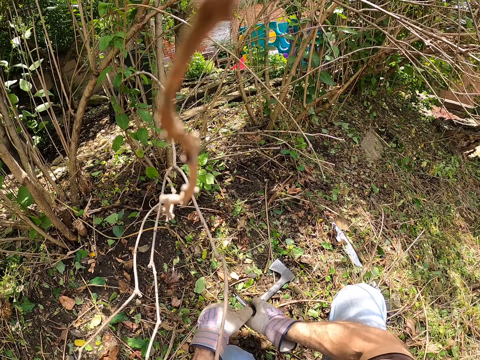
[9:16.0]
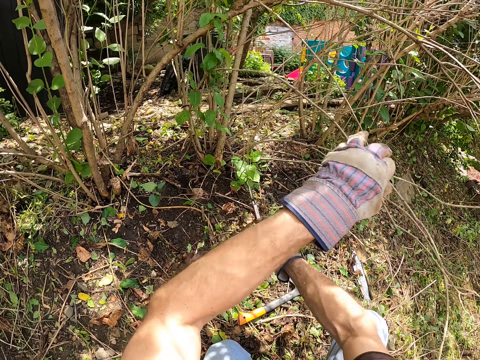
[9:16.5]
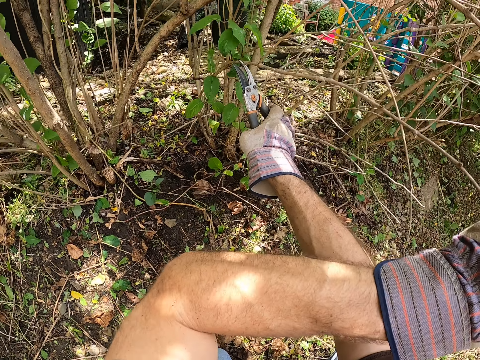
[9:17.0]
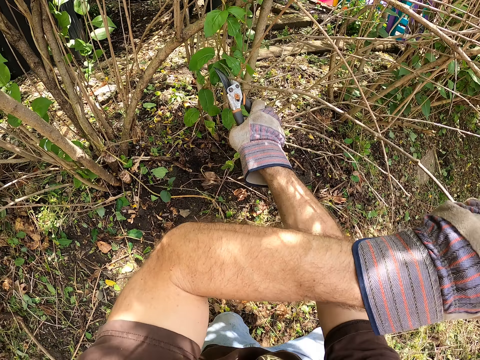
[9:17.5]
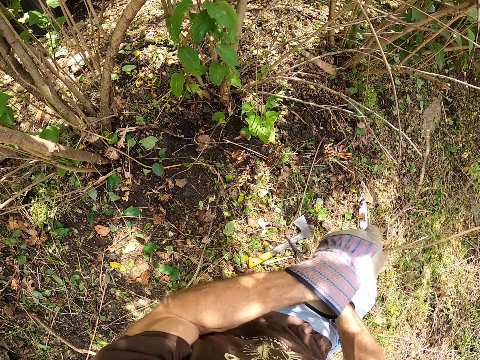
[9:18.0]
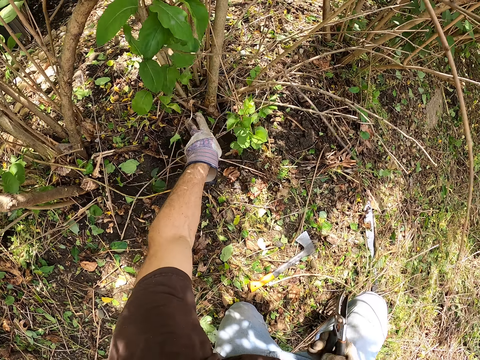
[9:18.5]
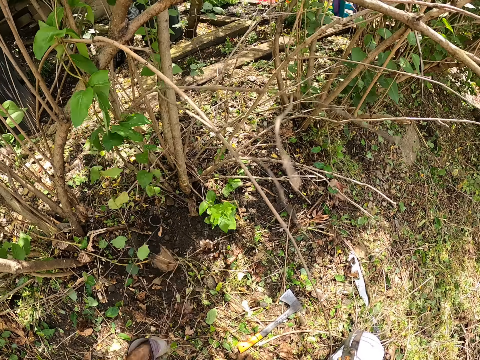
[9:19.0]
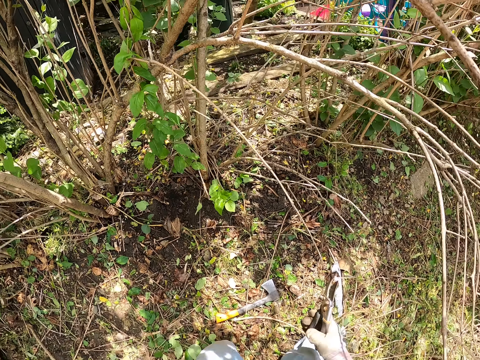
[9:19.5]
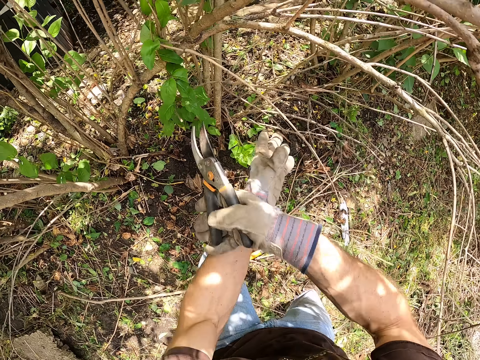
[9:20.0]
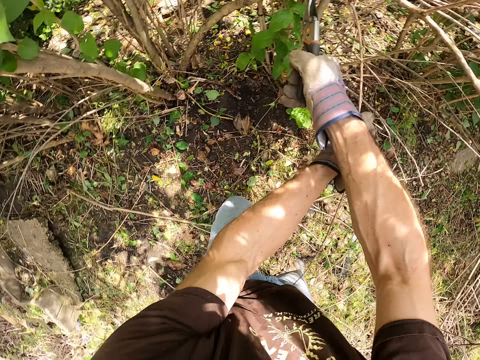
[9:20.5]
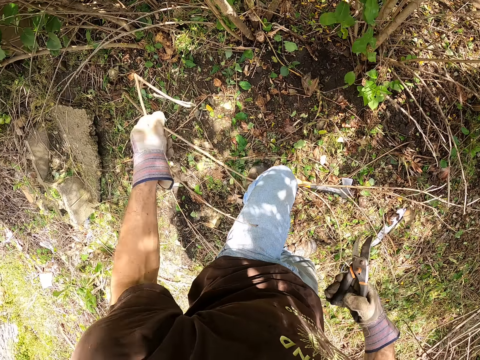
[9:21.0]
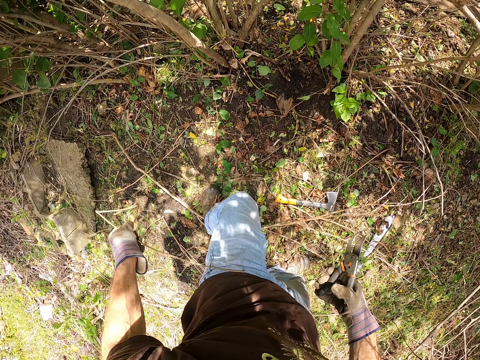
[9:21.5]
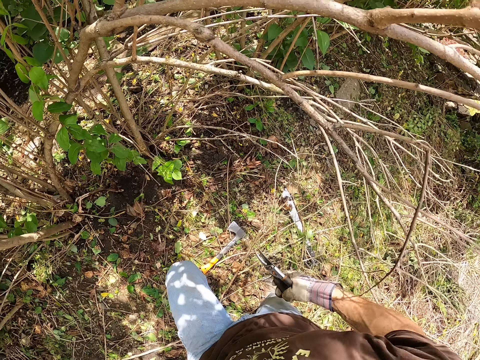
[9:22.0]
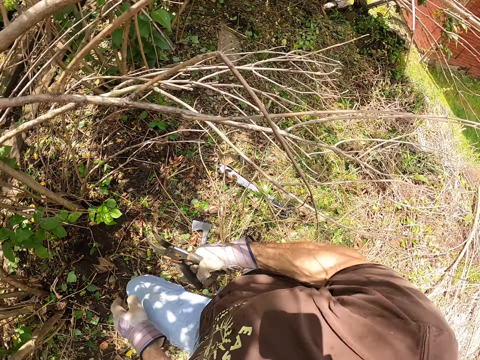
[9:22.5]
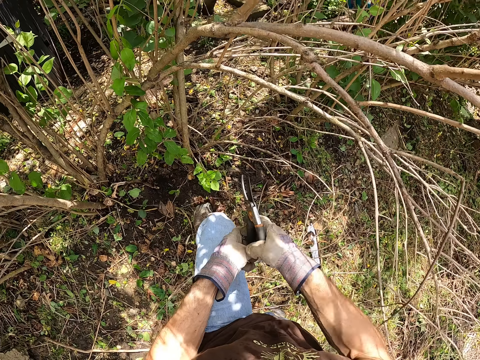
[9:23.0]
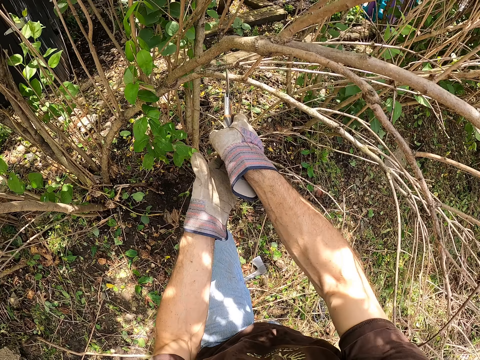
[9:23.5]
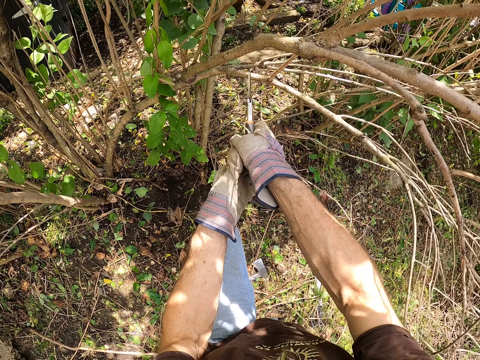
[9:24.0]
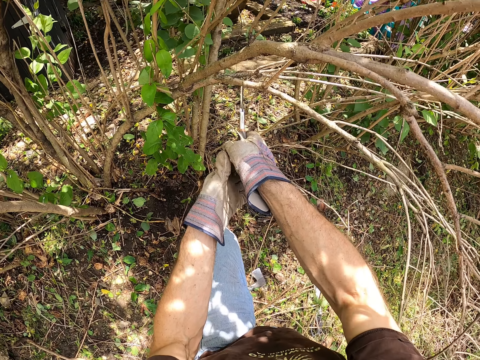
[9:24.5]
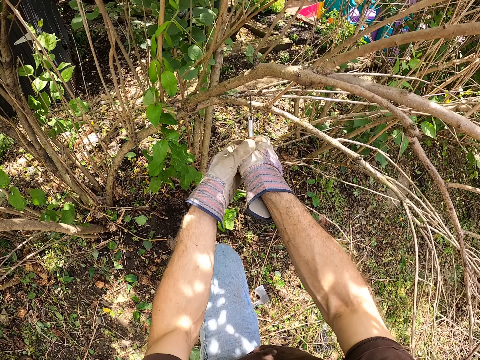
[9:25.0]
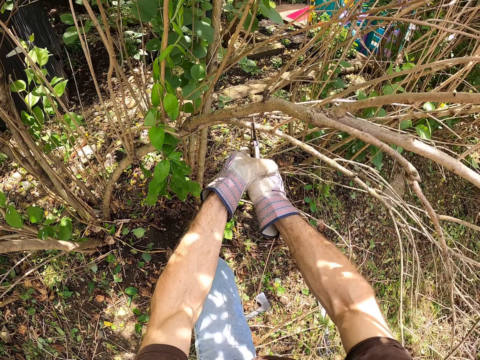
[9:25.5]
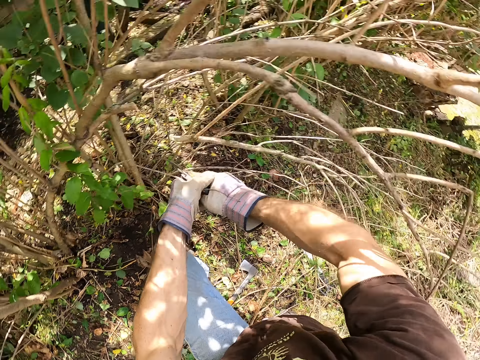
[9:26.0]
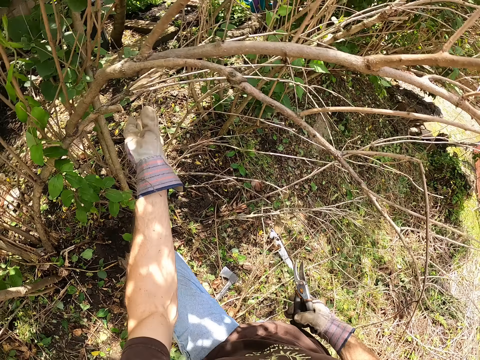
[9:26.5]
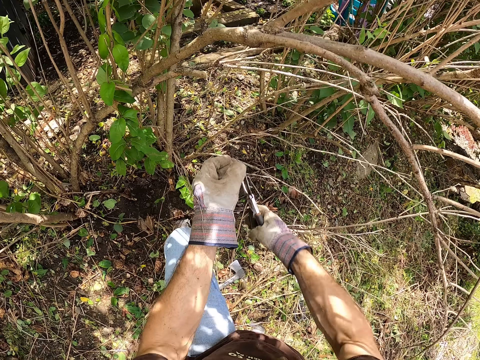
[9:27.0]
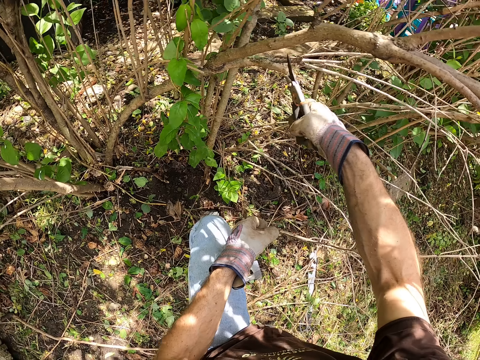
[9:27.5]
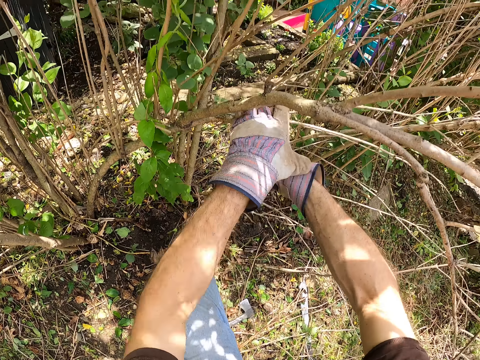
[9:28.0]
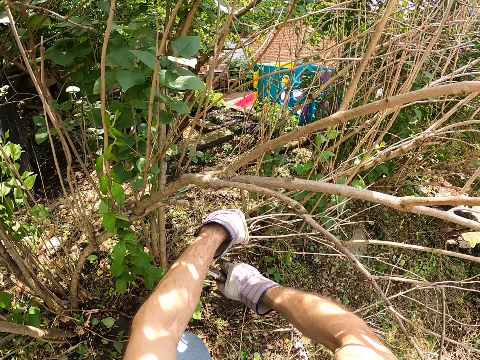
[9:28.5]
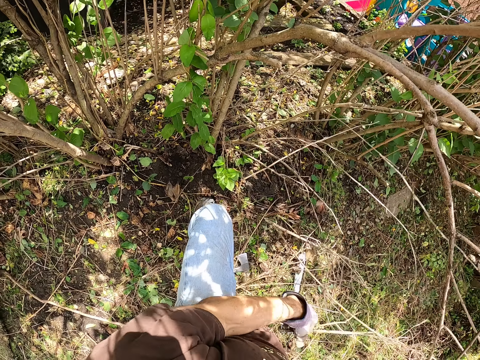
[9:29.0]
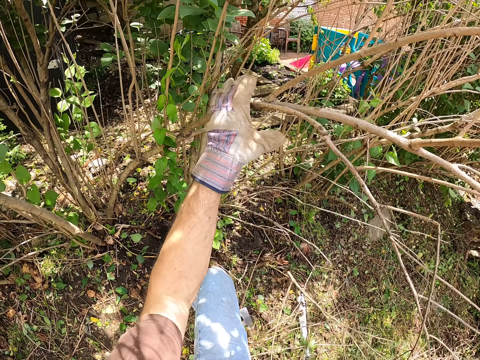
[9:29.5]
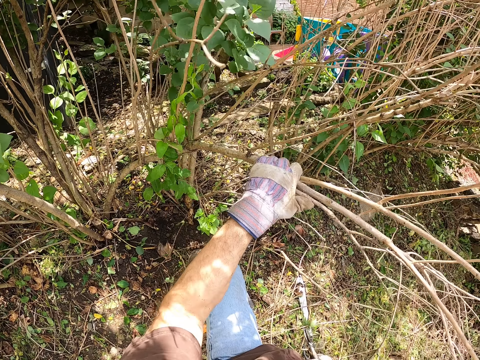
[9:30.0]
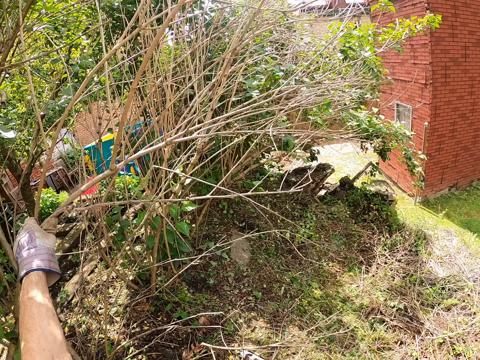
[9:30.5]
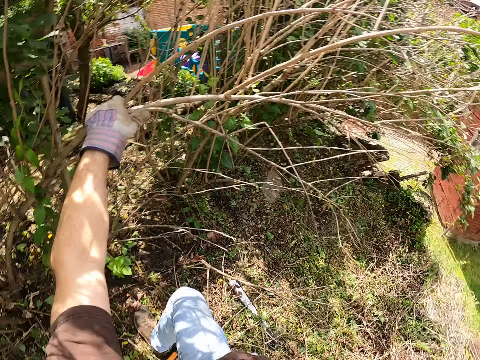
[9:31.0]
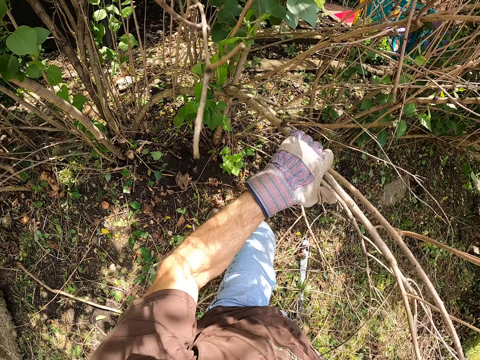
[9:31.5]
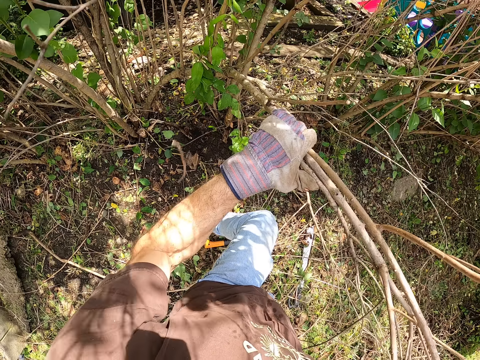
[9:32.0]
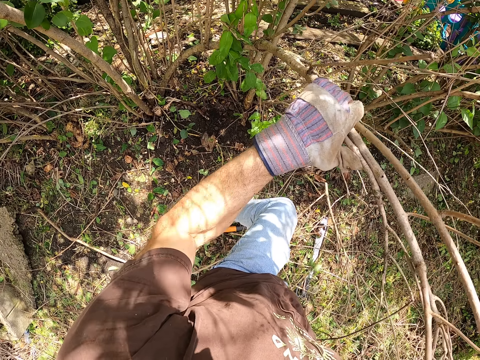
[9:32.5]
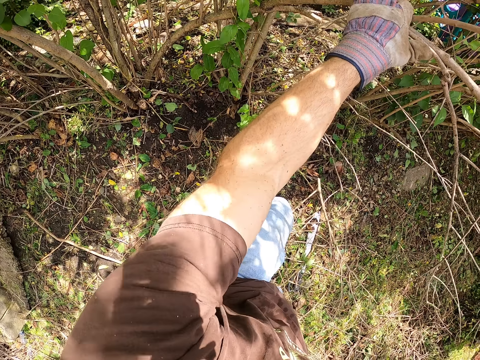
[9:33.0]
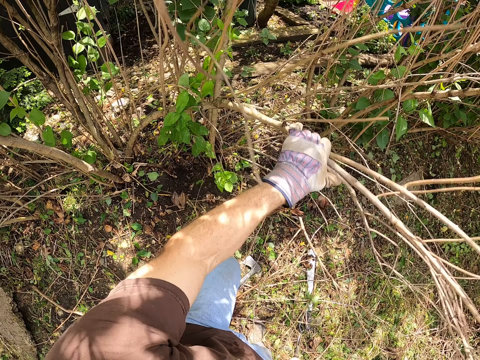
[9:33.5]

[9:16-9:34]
The camera wearer passes the plier to his right hand. He holds some sticks with his left hand. He cuts the branches with the pruner. He collects other wood branches on the ground. He throws the woods. He cuts a wood branch. He throws the branch. He holds the pruner with both hands. He cuts a second branch with the plier in his hands. He holds another branch. He cuts a third branch with the plier in his right hand. He picks the branch. He drops the branch. He bends another wood in the bush. He holds a second branch of the tree with his left hand.

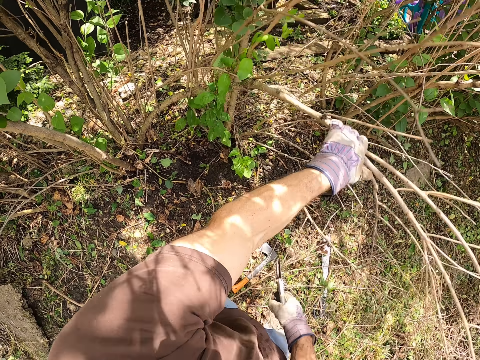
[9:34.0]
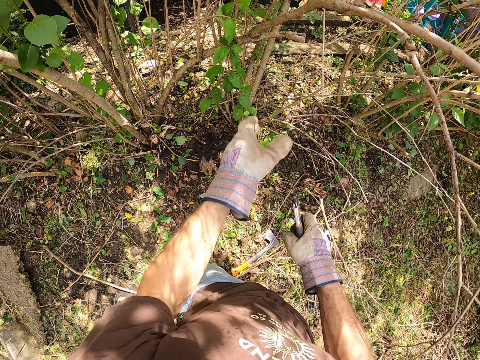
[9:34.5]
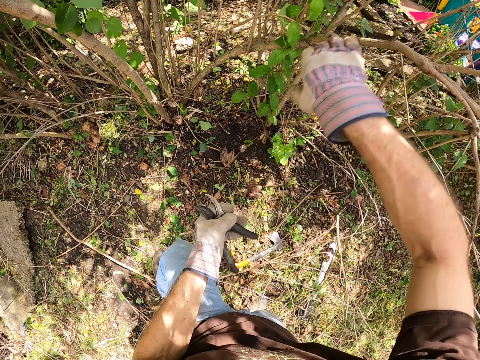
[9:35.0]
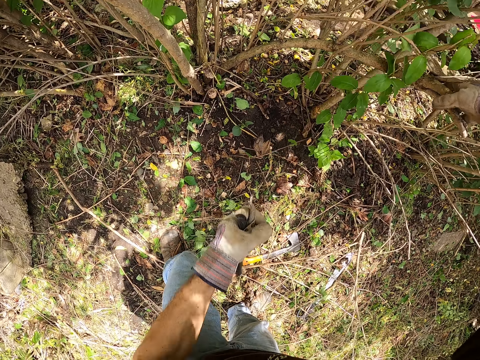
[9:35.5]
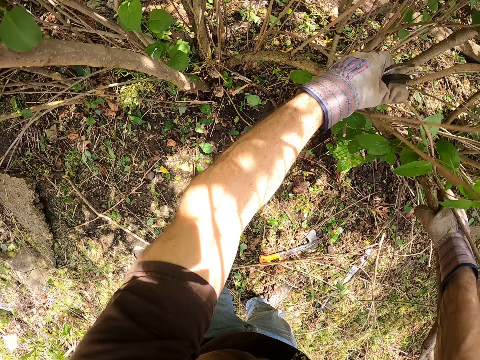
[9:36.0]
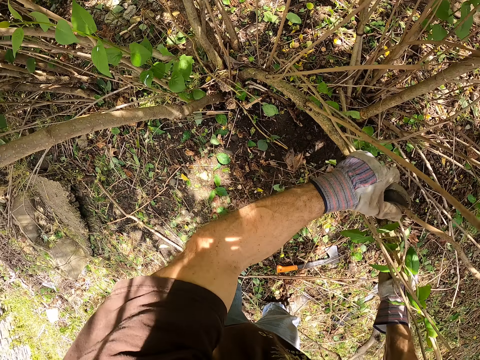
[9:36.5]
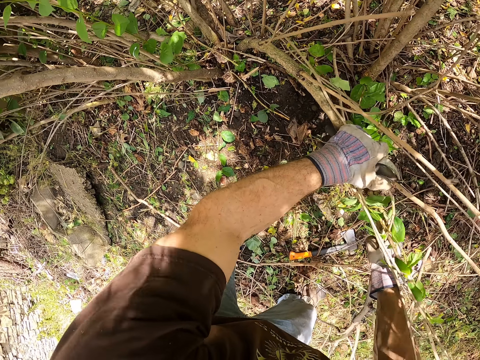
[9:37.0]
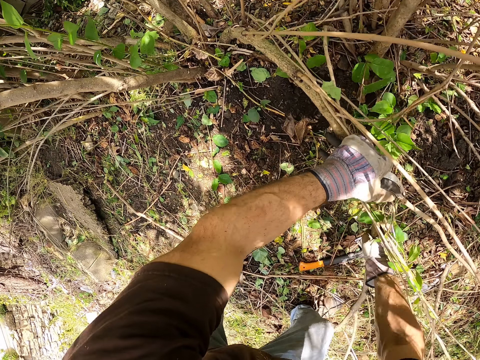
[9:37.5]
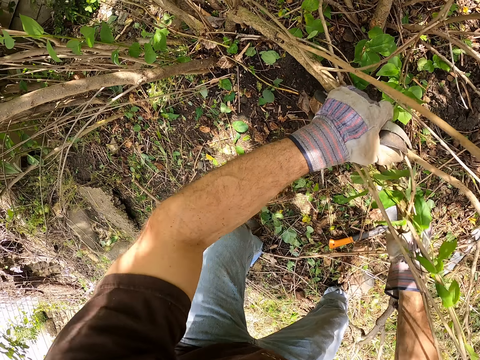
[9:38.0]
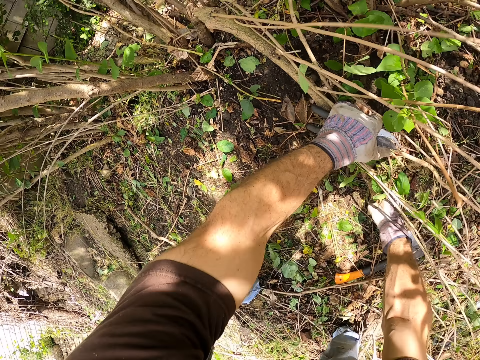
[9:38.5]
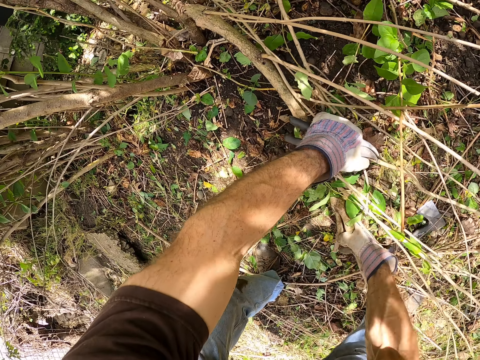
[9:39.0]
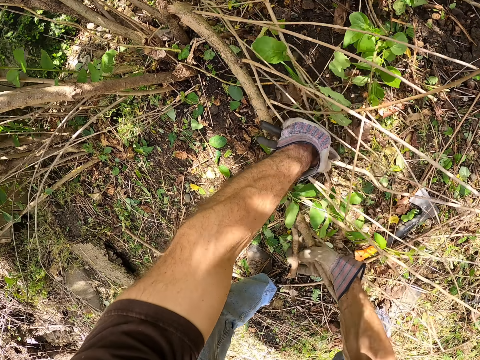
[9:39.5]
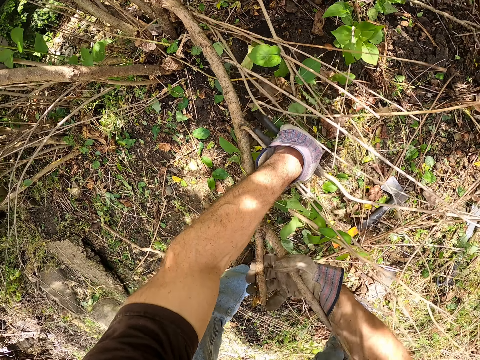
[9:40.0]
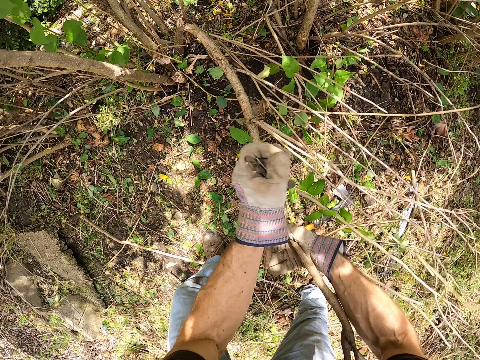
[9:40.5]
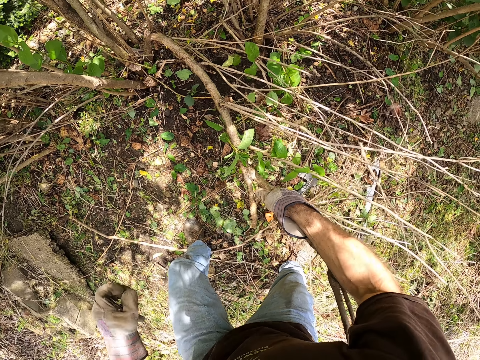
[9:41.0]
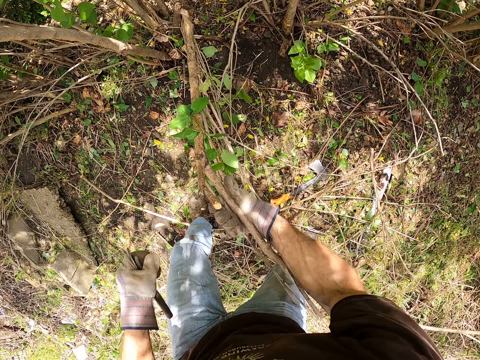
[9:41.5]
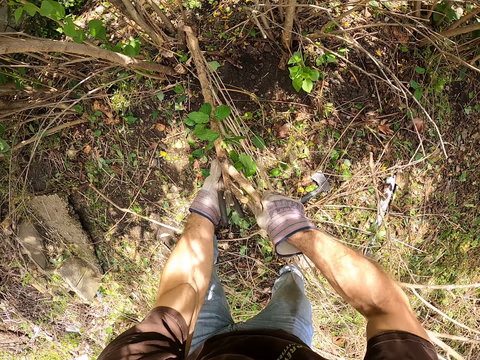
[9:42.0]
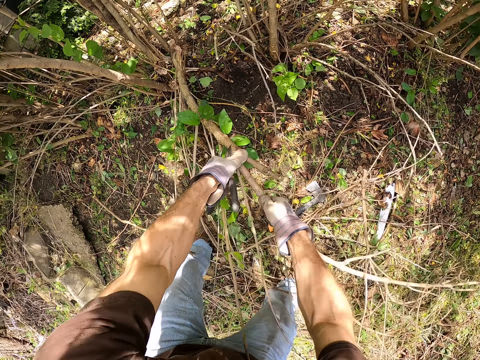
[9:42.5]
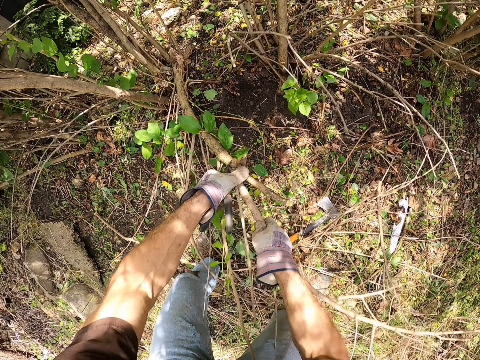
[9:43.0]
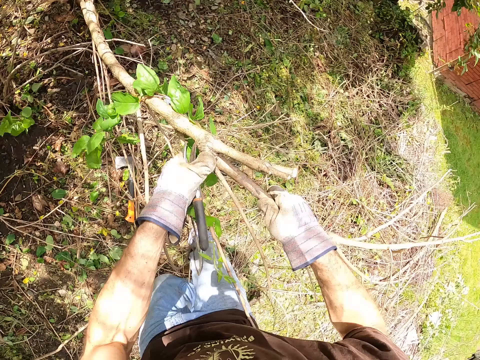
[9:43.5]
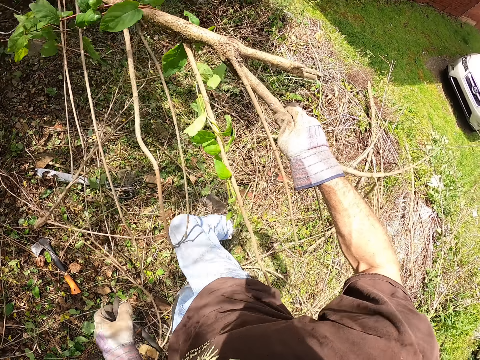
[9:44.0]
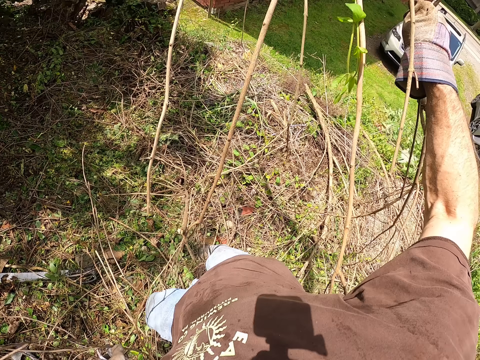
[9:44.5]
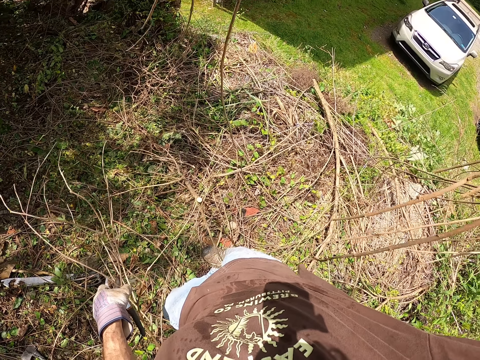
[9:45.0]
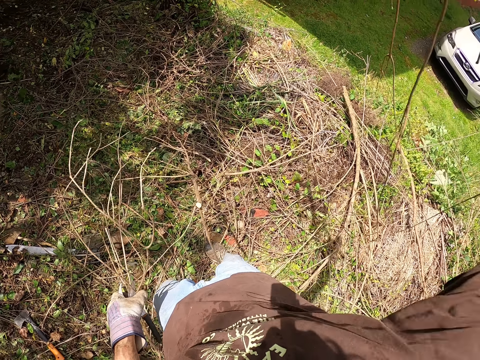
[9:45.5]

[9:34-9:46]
The camera wearer passes the plier to his left hand. He breaks wood. He pulls the broken branch with his hands. He pulls wood. He throws the second branch on the ground.
